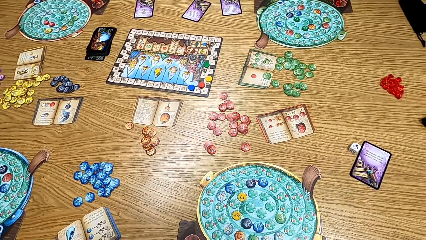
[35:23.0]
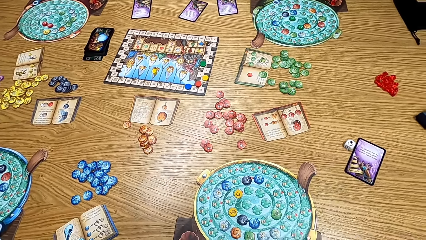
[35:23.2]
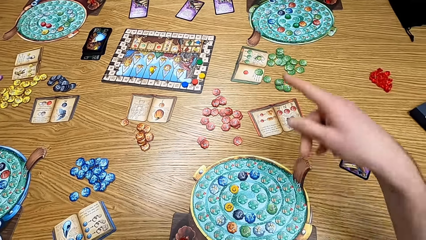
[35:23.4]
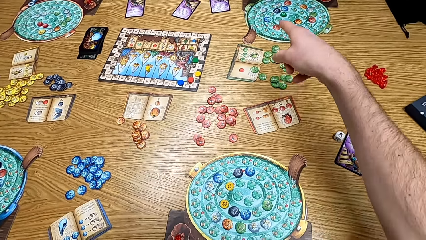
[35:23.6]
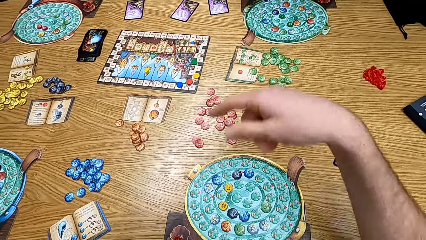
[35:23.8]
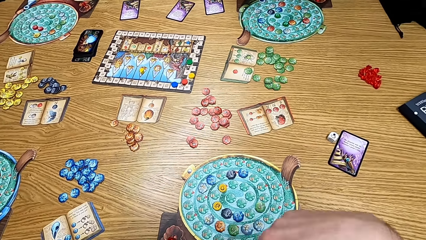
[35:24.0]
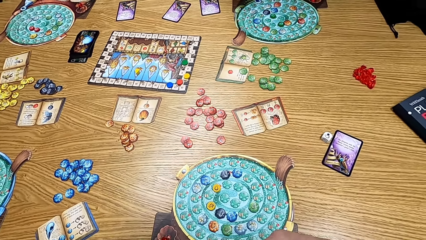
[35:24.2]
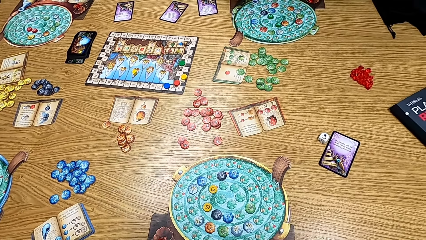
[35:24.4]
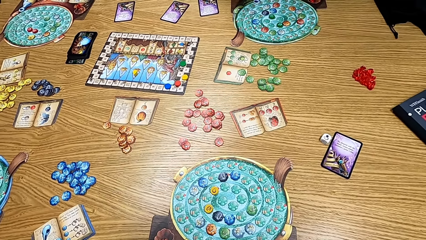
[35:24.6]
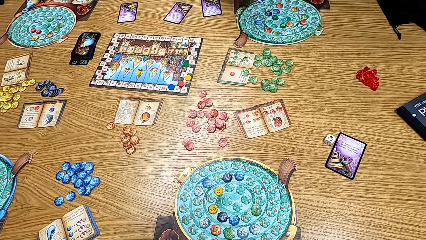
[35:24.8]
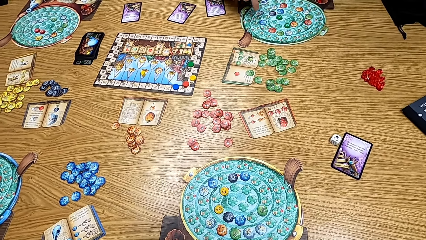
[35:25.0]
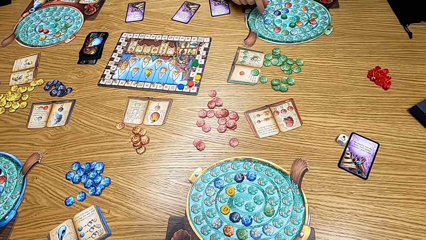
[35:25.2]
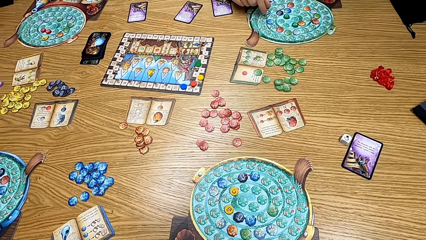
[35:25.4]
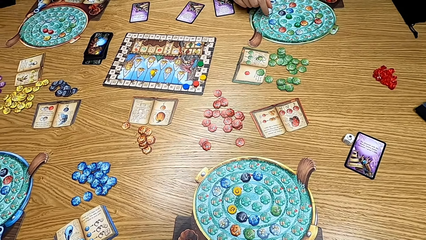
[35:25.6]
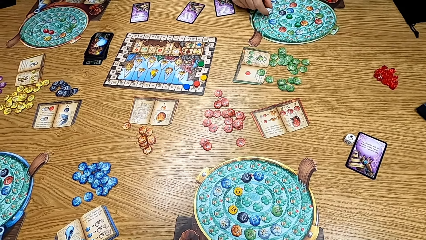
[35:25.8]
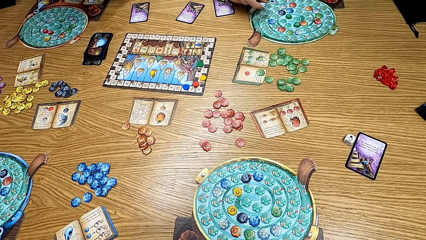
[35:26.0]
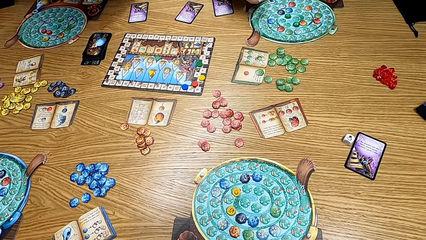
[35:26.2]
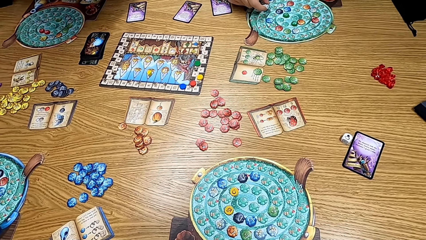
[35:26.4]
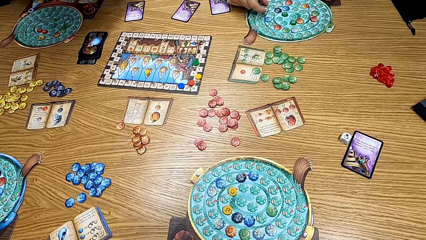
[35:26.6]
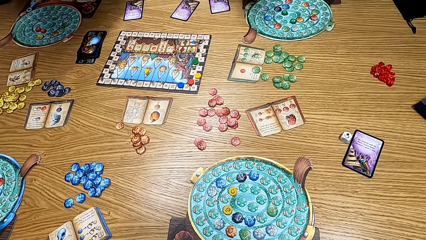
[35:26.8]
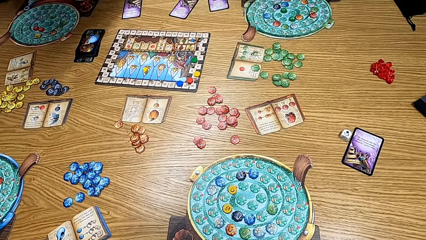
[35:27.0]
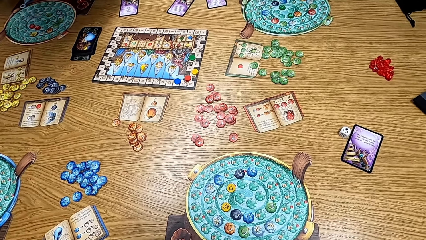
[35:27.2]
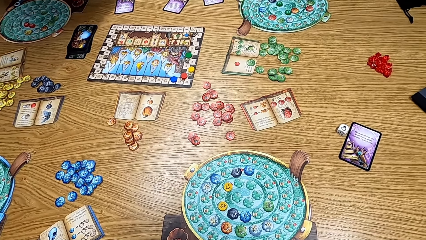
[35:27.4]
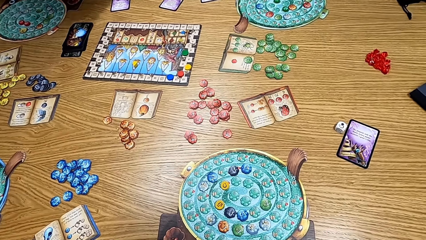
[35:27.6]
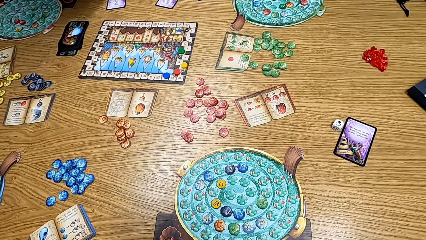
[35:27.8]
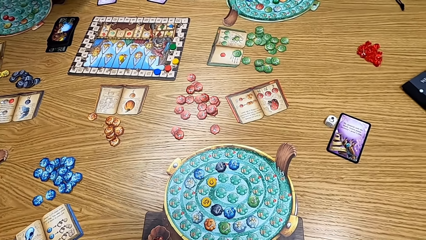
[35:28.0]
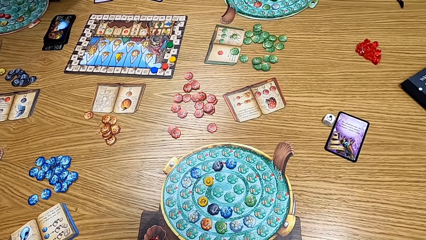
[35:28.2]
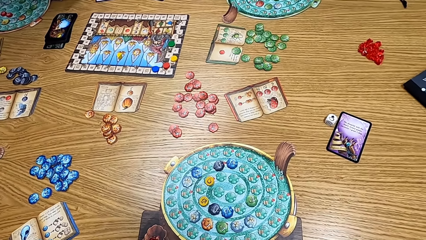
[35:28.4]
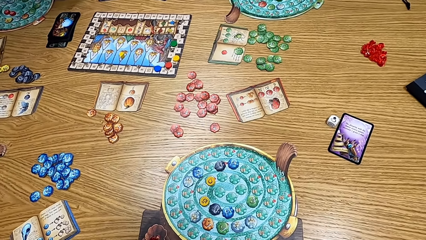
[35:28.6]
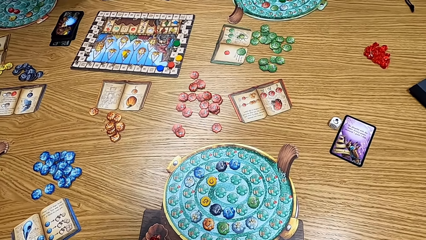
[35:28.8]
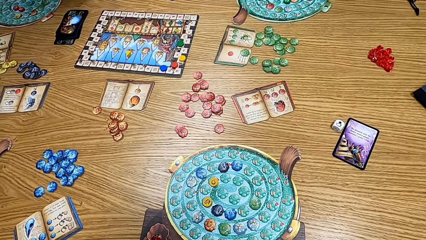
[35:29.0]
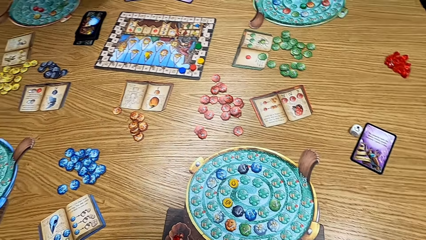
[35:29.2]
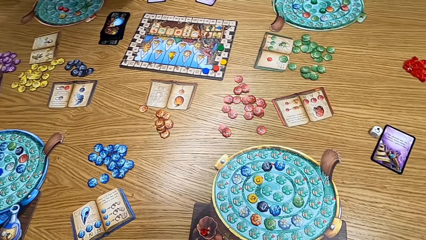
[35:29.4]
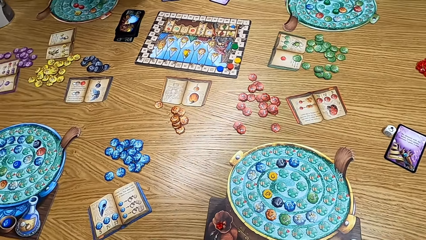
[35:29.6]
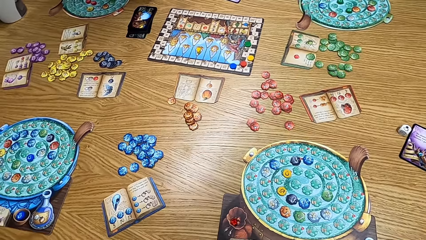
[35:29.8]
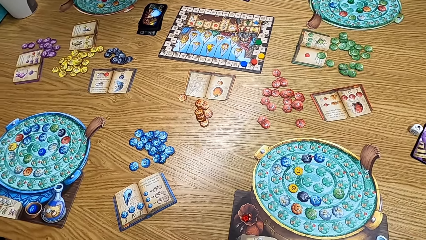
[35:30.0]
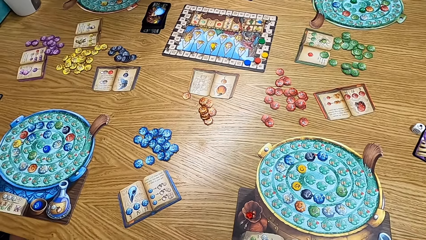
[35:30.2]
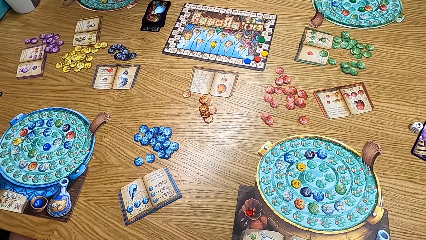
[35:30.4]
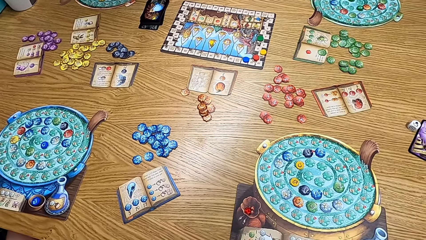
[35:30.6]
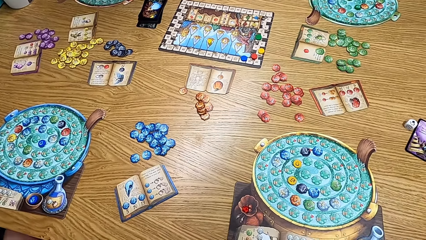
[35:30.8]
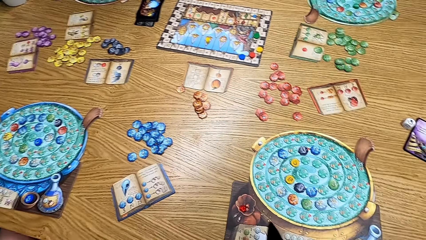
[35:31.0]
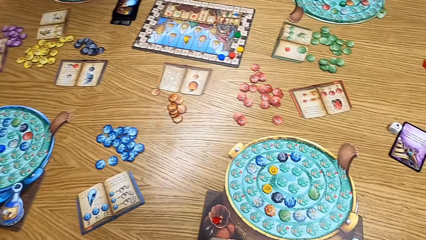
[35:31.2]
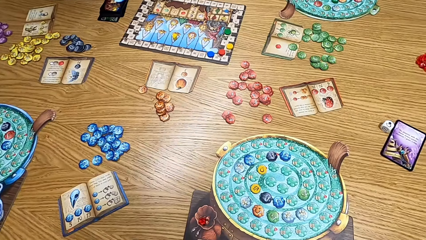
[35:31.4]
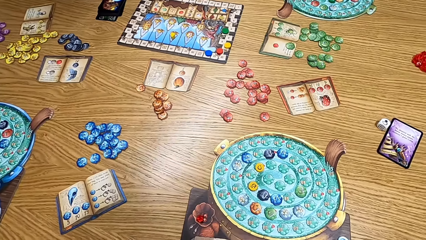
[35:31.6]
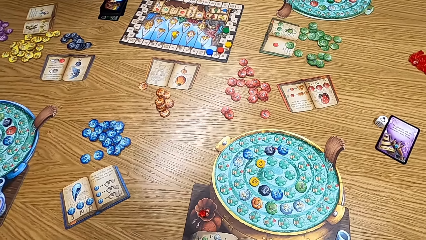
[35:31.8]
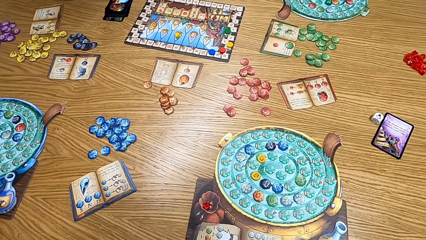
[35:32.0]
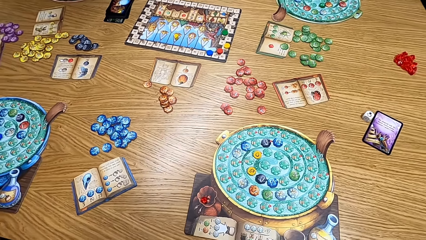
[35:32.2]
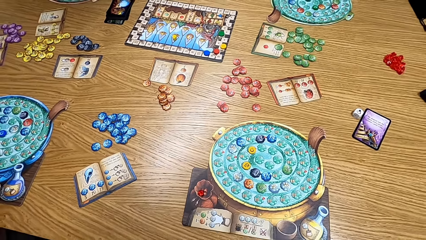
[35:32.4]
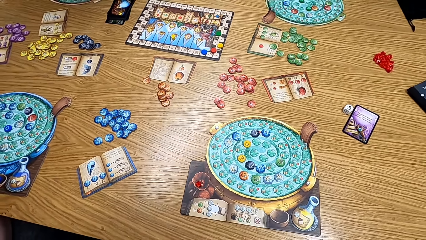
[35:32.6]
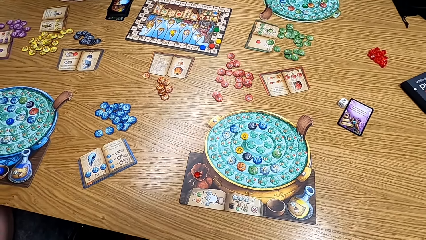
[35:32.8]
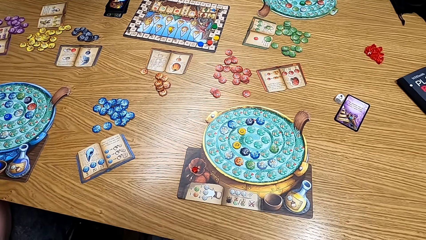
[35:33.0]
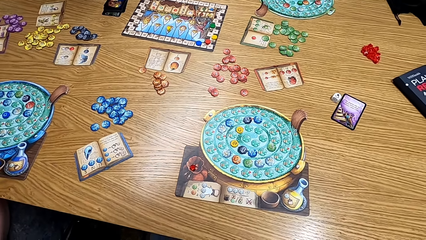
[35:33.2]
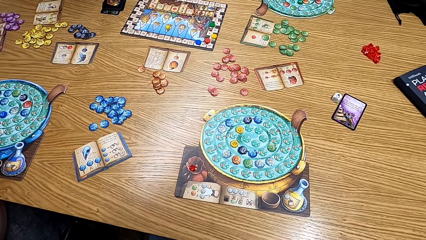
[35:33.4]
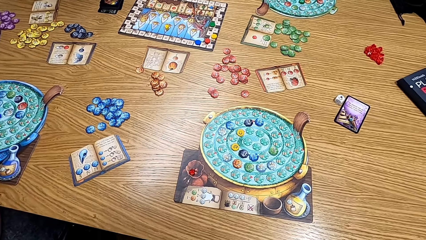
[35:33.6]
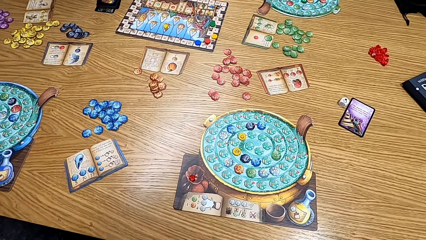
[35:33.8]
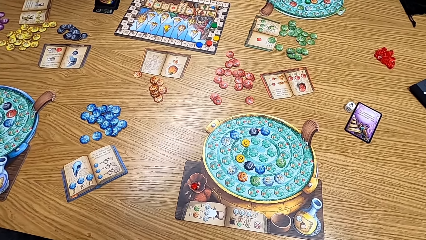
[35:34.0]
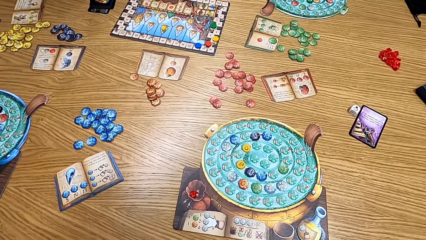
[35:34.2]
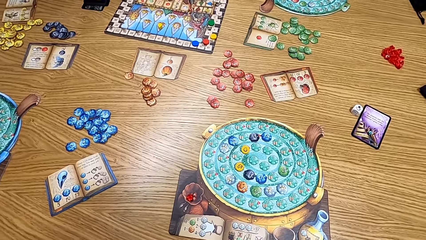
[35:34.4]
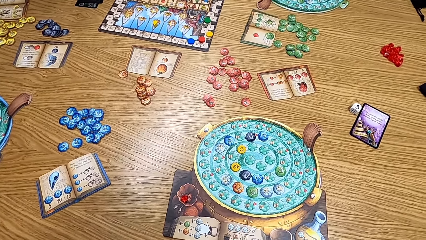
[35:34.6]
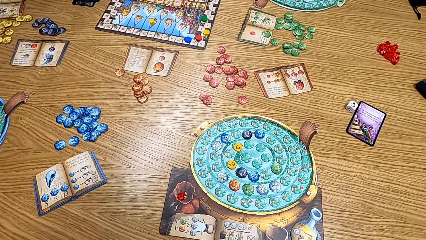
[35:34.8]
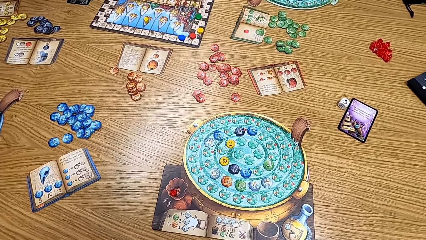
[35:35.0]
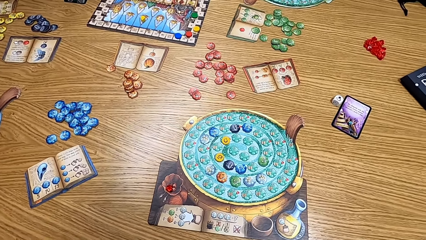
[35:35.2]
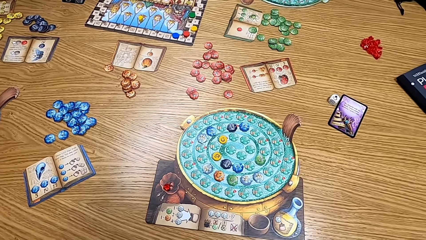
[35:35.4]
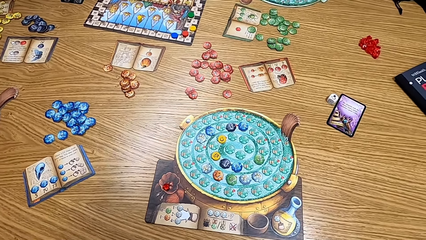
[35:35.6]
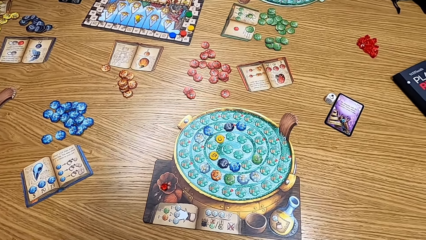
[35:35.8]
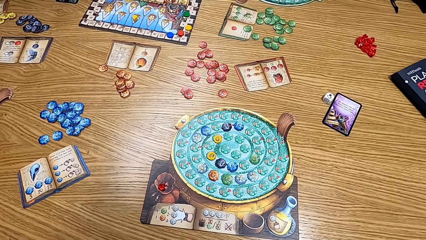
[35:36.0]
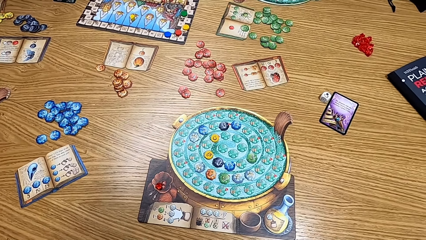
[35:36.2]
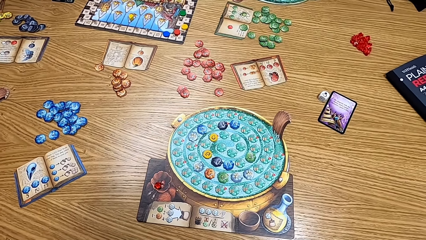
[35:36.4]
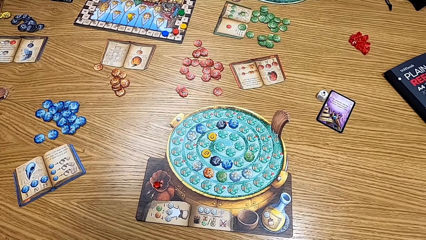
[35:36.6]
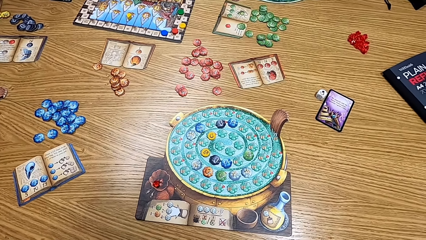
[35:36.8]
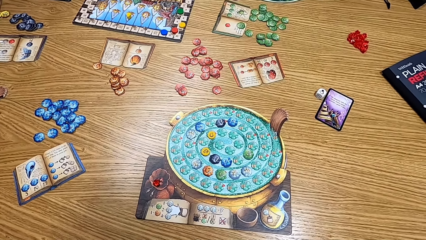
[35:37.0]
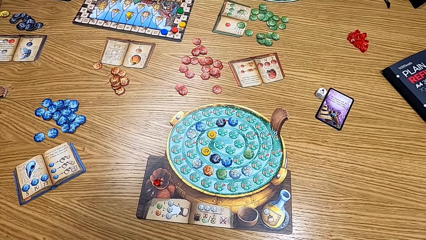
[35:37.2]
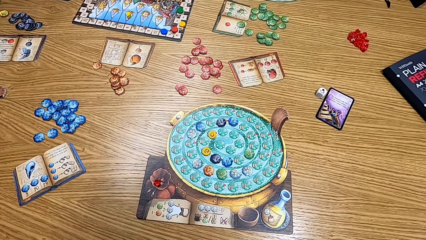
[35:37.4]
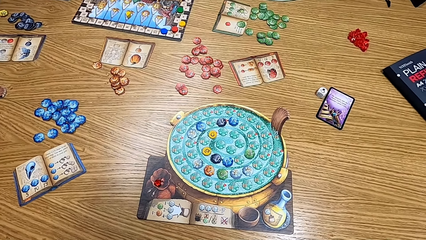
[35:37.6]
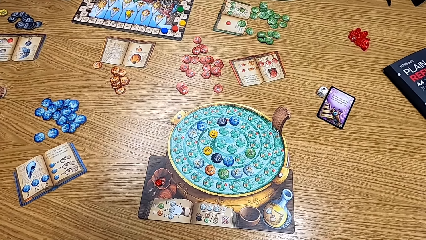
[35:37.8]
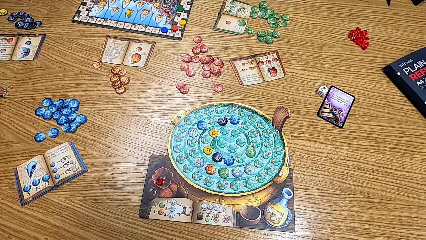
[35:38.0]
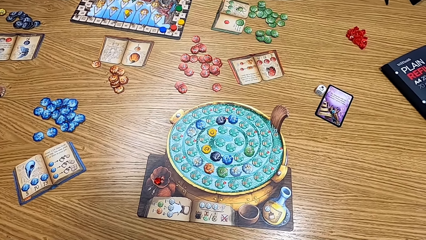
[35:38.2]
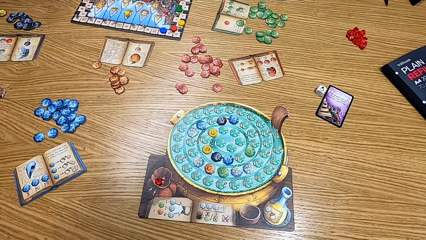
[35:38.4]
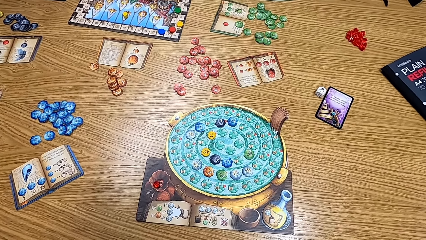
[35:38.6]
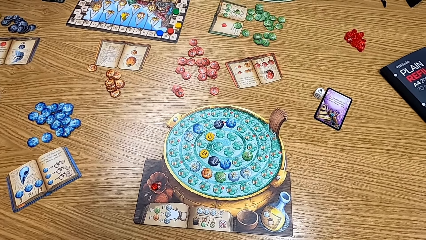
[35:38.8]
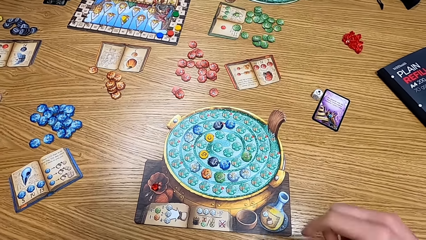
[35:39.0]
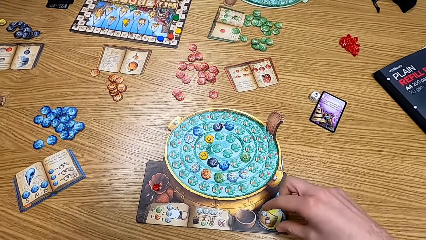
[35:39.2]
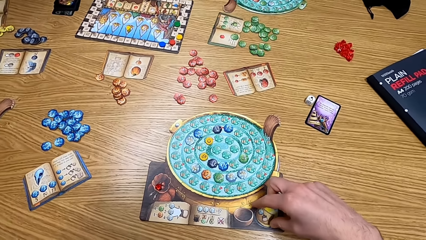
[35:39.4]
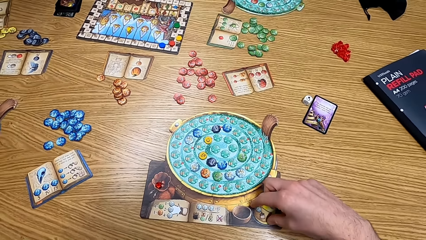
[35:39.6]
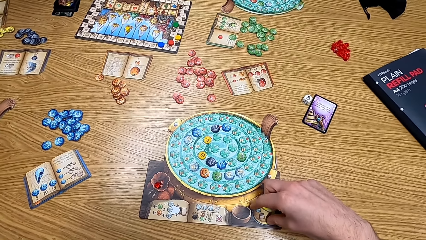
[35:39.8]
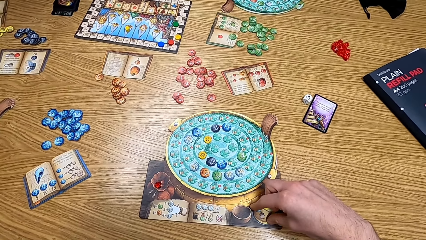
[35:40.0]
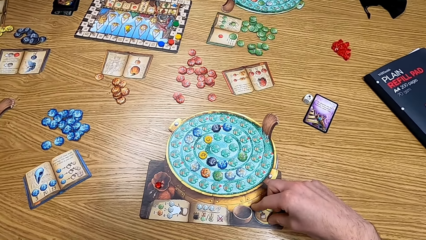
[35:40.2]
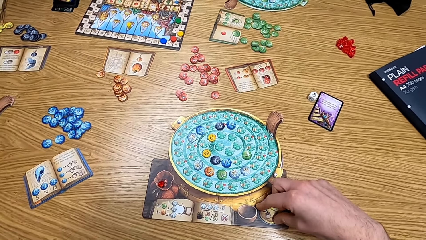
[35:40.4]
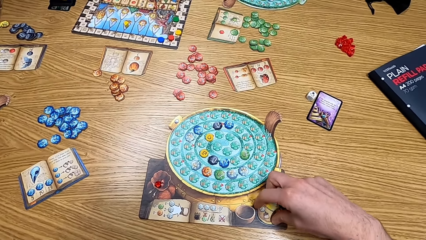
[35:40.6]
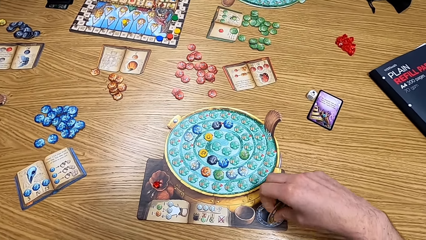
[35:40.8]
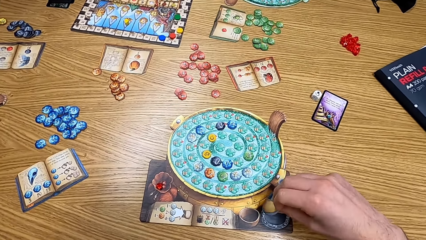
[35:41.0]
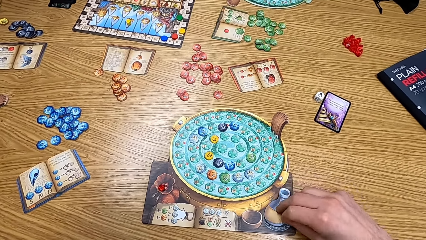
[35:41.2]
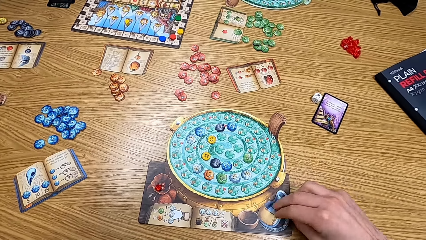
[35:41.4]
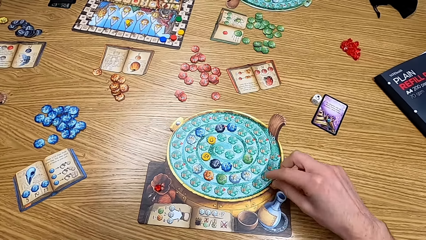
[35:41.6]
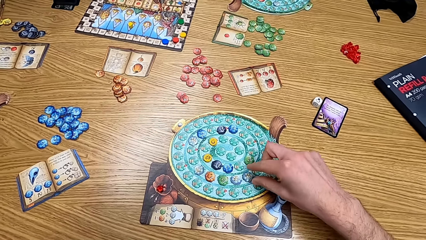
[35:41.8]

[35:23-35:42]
The camera wearer points towards a lady. The lady plays the board game. The lady picks up the cards on the table. The camera wearer looks at the table. They look at the game on the table. They pick up the cards. They turn the white chip.
